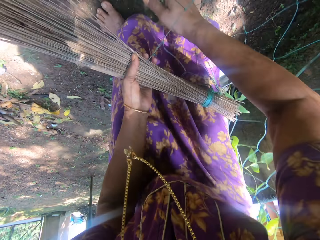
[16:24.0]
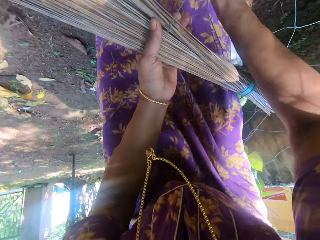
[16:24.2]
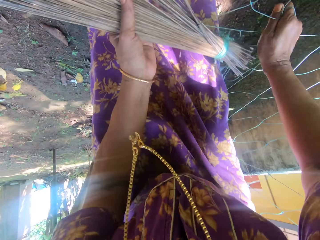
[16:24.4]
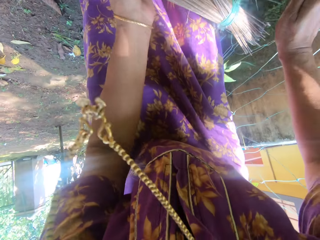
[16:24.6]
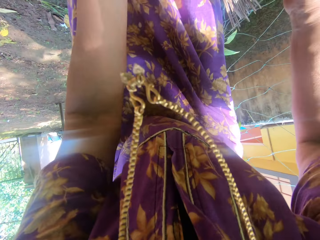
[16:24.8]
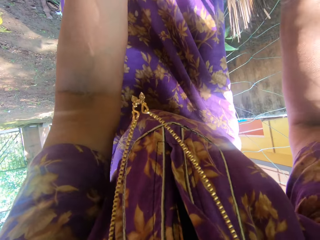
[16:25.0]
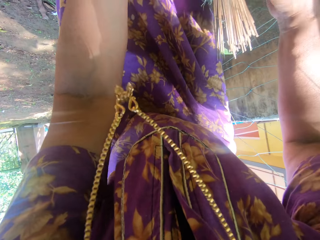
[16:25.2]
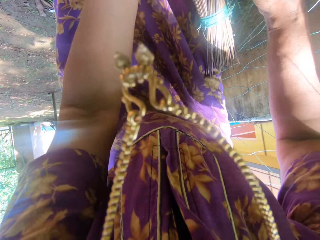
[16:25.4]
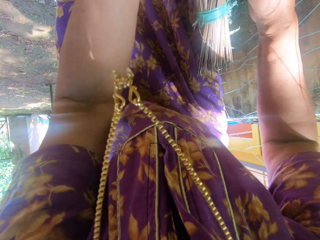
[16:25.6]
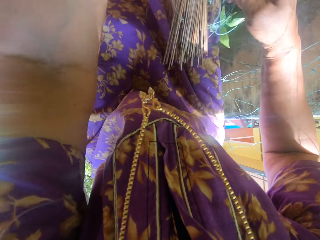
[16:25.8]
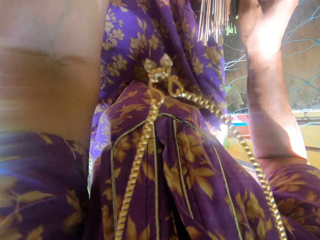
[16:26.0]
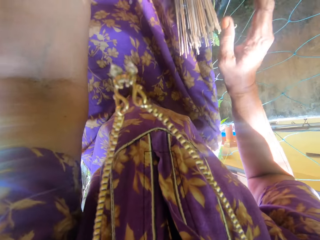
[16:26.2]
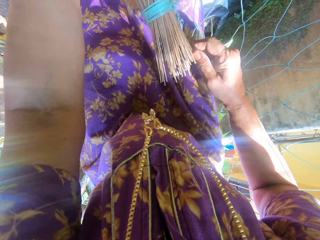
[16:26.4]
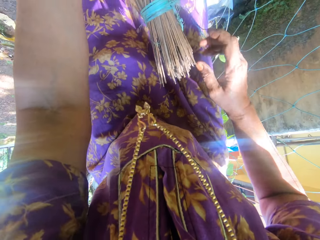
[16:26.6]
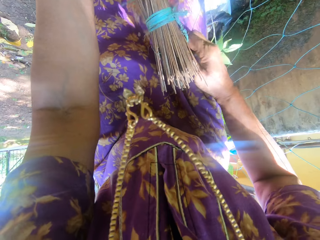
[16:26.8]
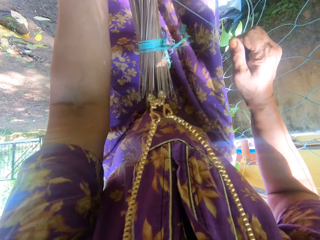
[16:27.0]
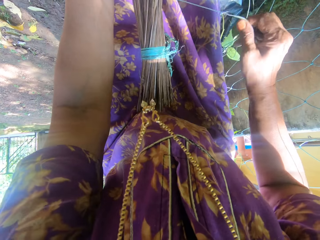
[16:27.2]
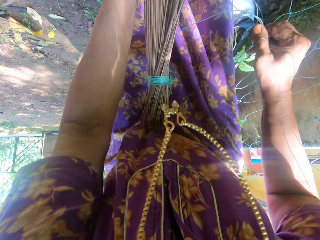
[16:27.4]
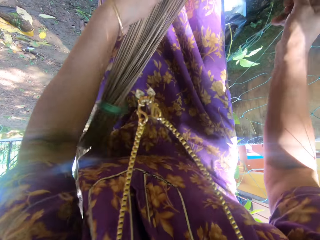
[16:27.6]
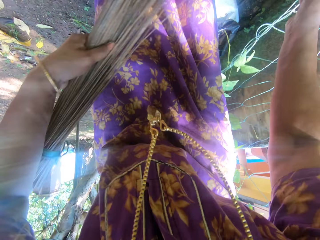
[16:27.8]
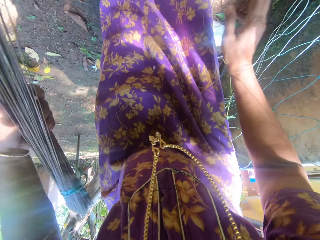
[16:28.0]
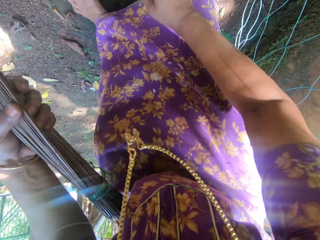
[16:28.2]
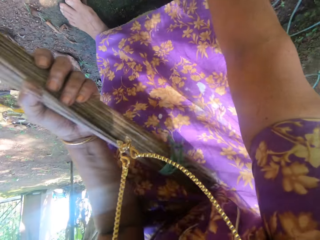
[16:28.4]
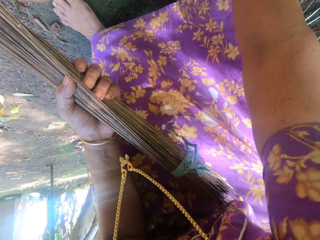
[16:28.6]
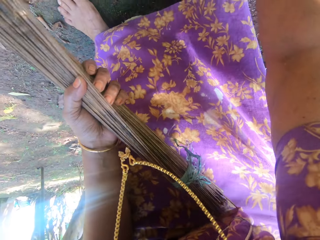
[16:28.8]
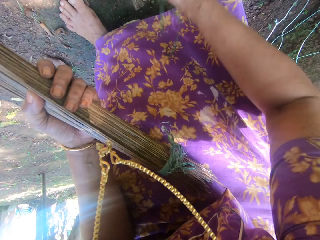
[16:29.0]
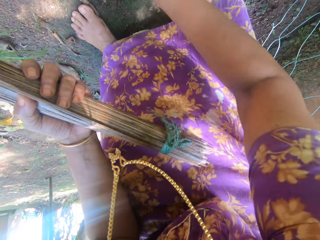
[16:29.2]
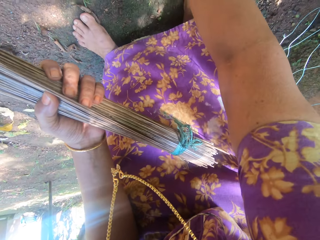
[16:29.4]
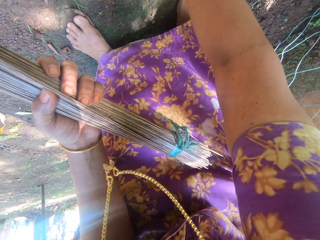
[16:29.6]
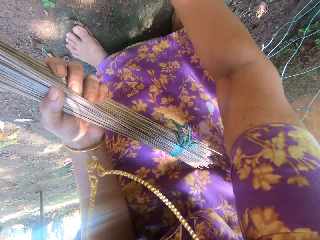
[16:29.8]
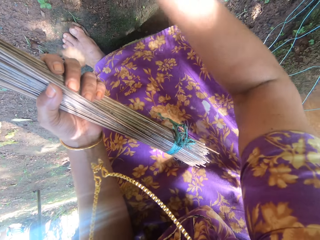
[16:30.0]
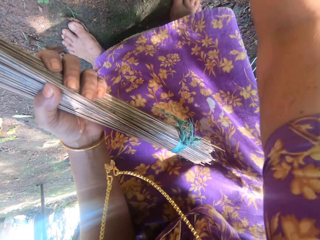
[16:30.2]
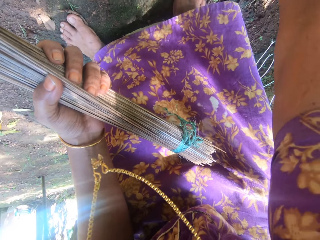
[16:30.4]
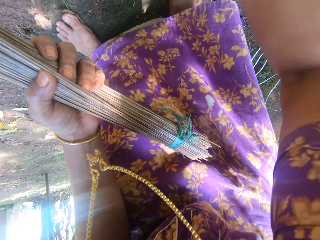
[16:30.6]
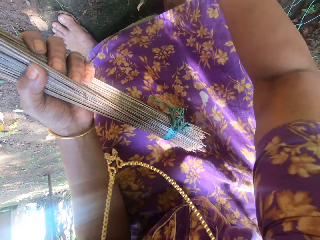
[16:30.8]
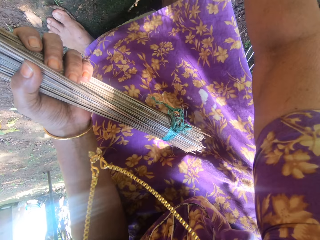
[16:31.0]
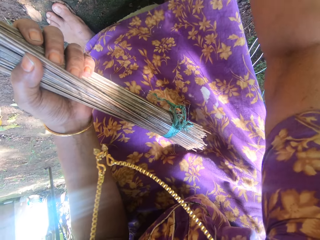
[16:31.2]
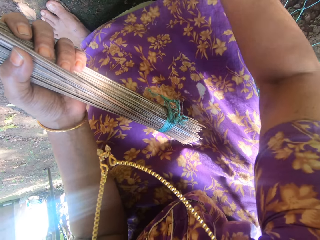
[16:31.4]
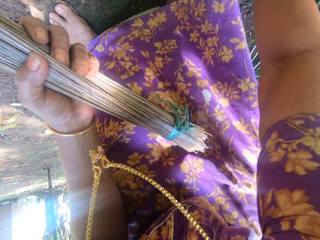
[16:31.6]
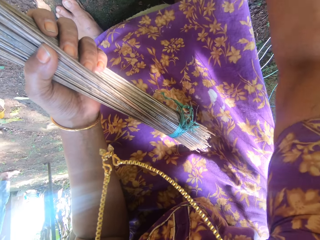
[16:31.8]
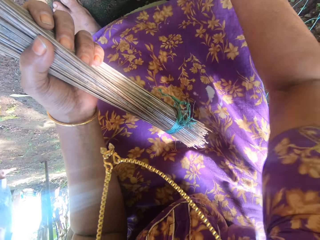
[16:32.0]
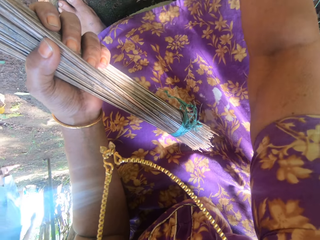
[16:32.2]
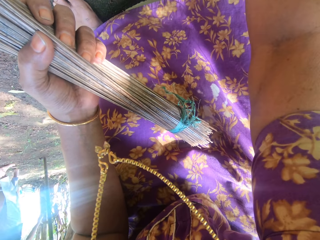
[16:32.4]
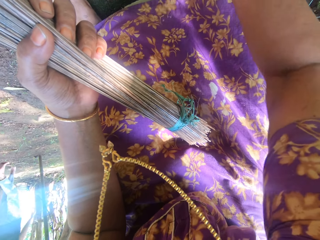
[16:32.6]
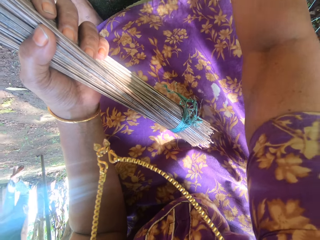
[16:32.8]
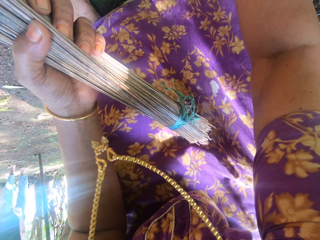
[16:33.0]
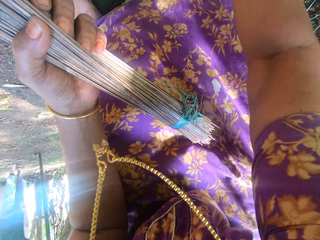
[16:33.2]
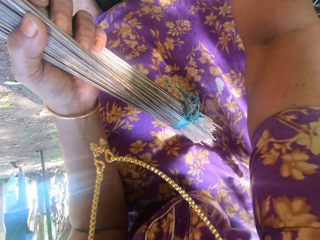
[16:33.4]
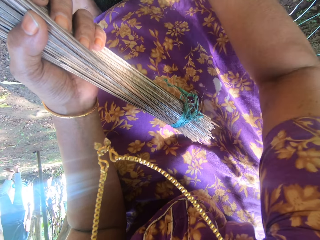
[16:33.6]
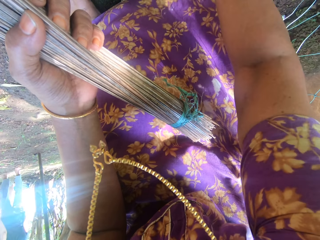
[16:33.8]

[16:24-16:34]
The camera wearer removes the net from the broom. They touch the wire mesh fence. They collect the dirt. They pick dried leaves from the ground.

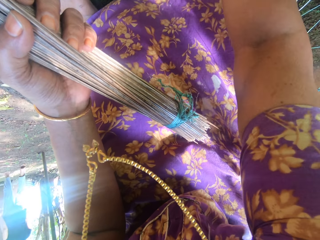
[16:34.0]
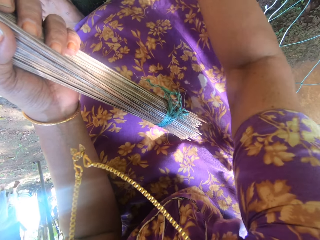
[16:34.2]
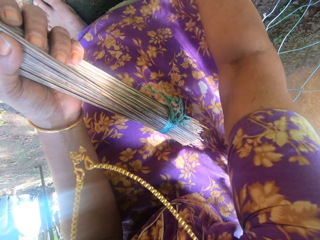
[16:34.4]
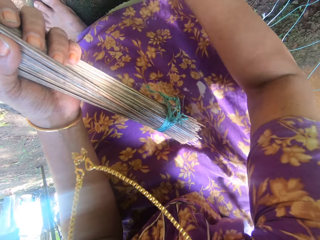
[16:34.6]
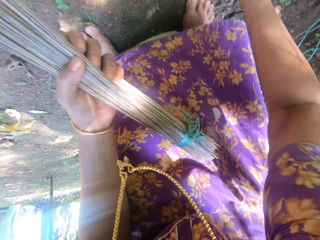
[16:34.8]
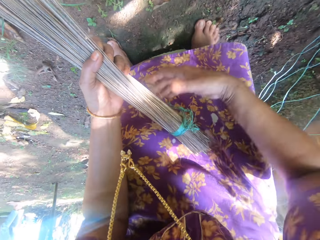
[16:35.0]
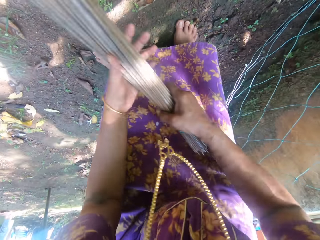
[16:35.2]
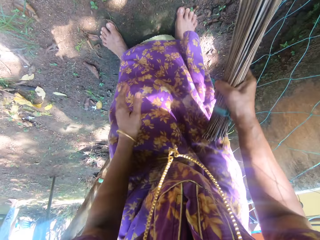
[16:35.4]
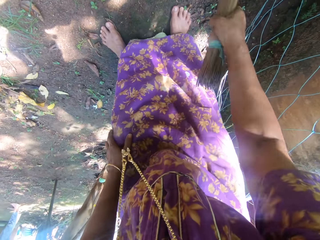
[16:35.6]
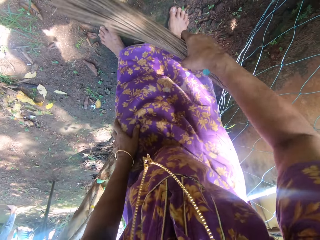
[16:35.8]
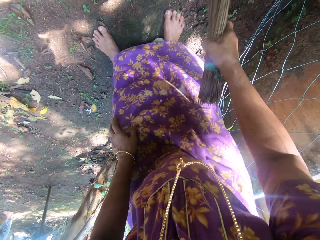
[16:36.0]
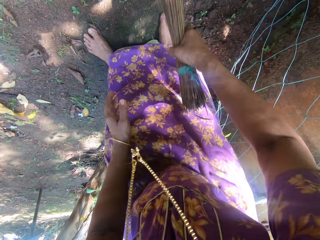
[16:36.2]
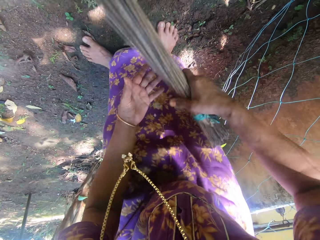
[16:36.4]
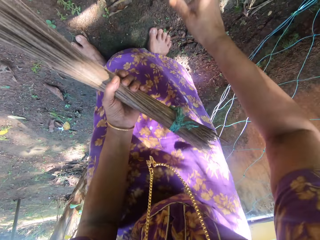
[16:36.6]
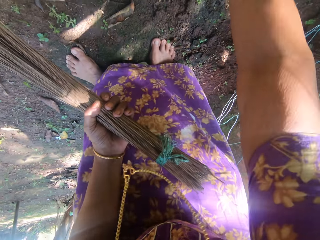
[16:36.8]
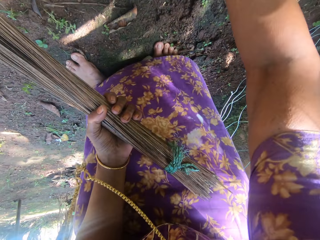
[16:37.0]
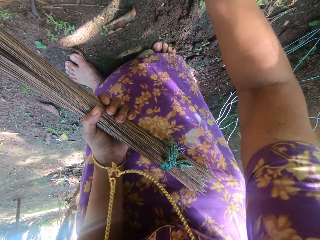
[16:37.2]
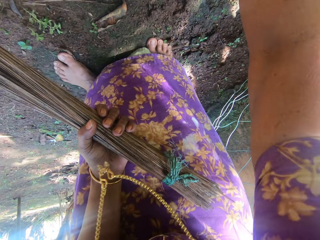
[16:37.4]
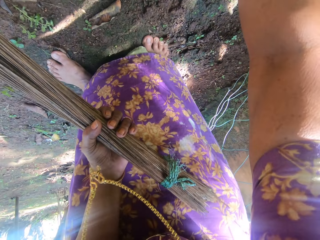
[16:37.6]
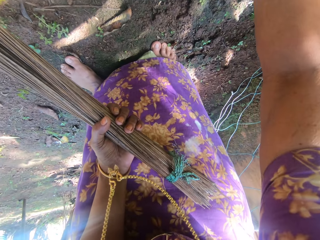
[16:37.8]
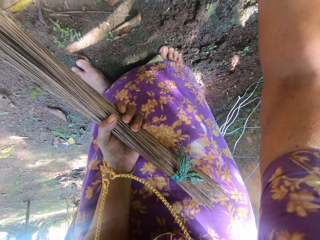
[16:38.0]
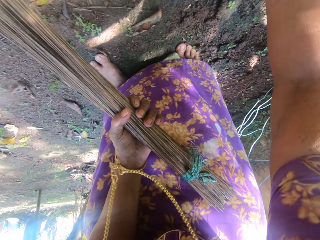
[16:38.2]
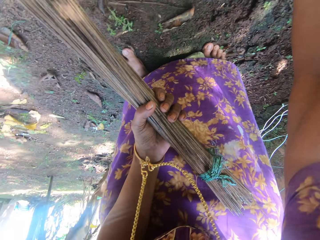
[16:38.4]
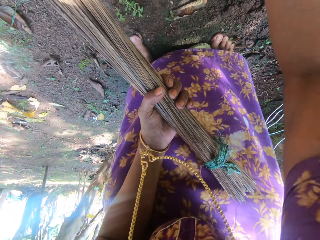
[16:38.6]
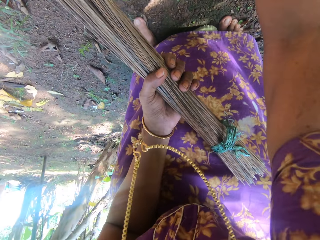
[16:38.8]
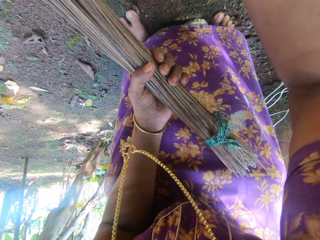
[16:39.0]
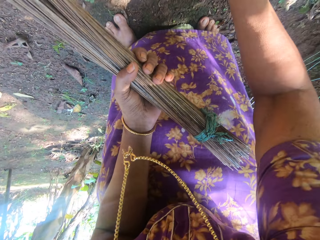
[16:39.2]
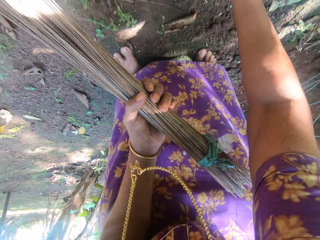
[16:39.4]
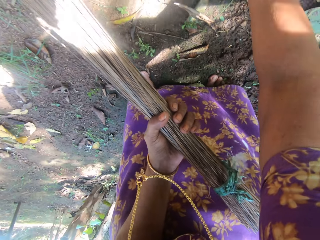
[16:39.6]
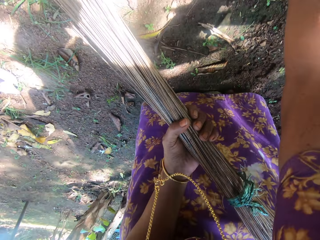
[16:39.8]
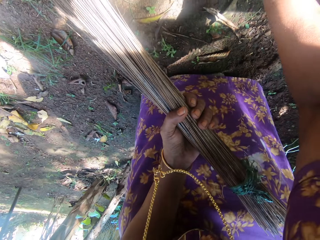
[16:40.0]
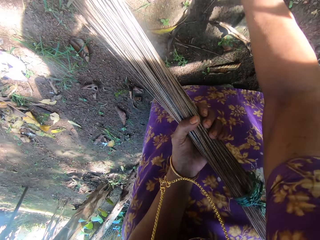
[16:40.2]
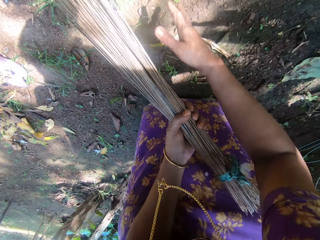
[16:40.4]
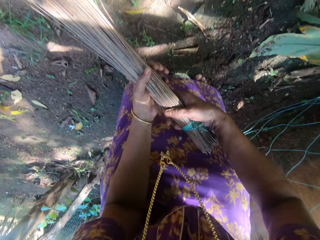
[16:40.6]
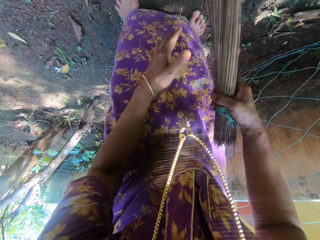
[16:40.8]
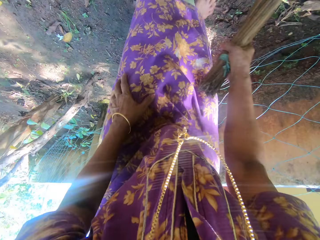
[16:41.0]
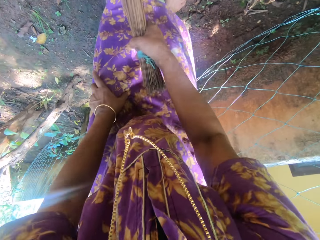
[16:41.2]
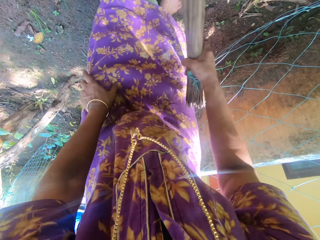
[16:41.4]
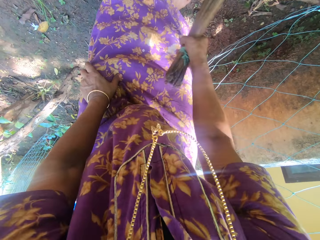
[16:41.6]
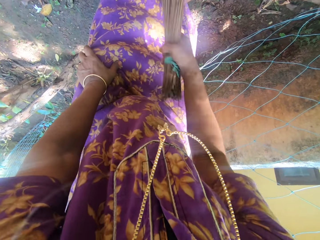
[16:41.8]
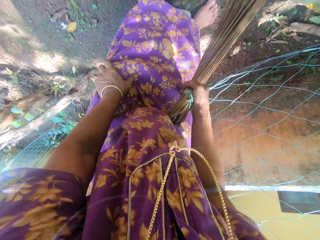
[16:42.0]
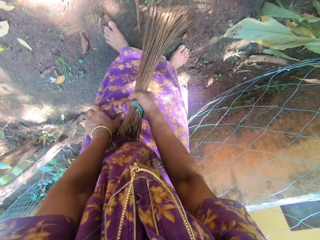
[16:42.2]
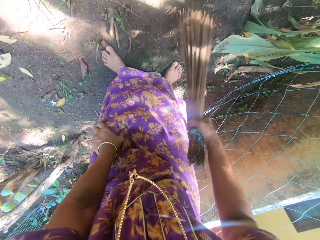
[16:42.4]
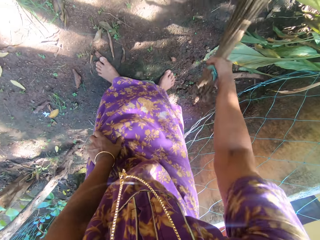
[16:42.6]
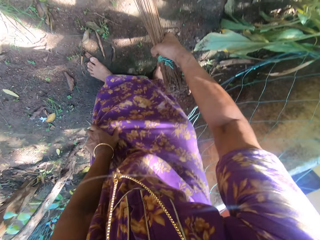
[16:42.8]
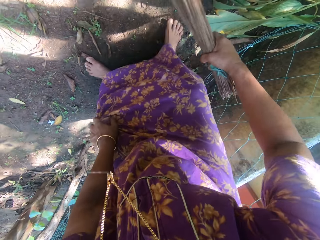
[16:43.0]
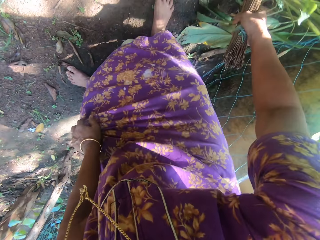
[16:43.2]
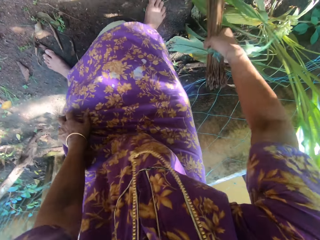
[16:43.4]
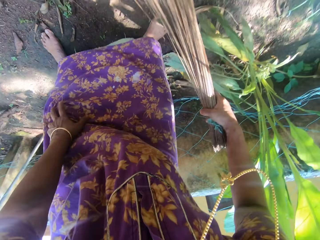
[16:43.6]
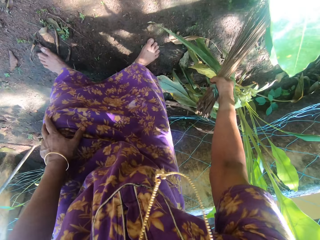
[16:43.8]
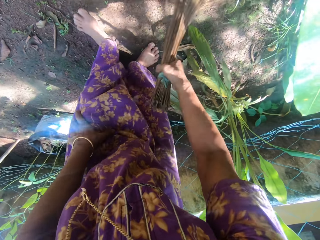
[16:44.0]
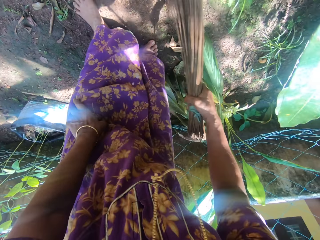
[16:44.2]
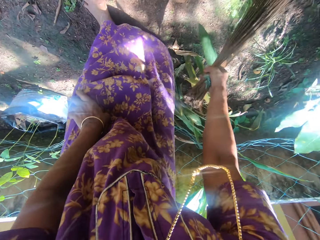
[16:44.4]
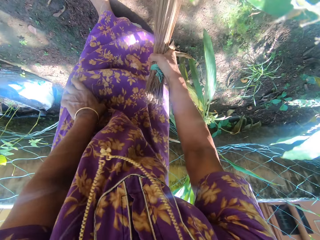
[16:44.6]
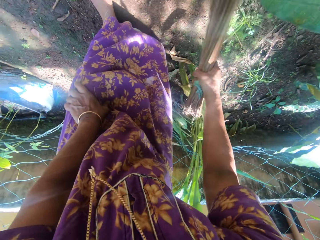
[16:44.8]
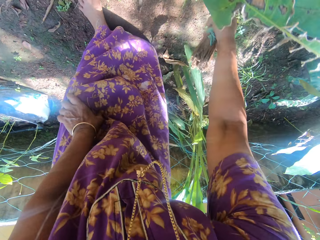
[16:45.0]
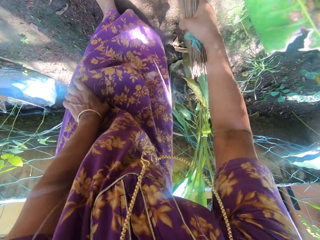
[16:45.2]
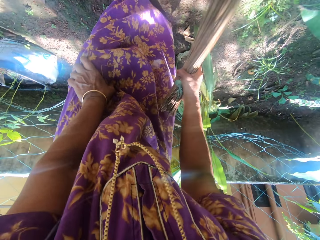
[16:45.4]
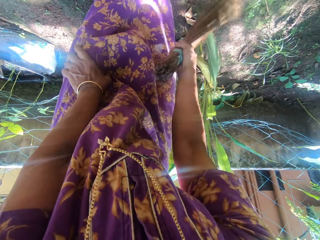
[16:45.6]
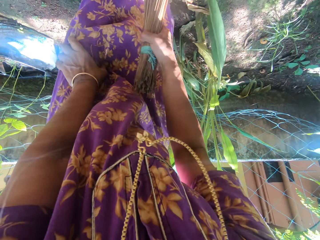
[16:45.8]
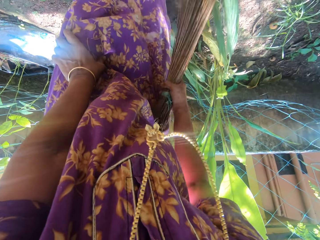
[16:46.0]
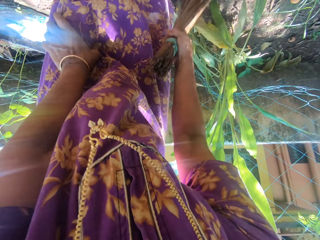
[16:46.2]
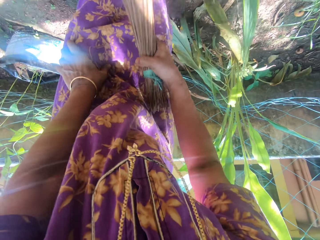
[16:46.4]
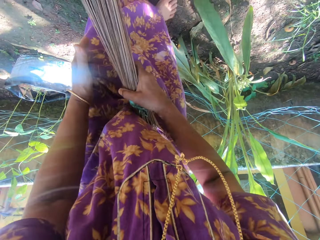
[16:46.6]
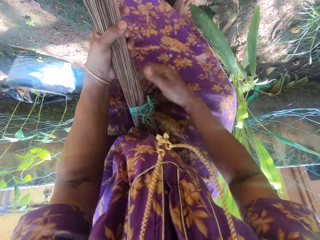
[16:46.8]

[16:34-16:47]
The camera wearer sweeps around the compound. They collect the dirt. They sweep around the compound.
